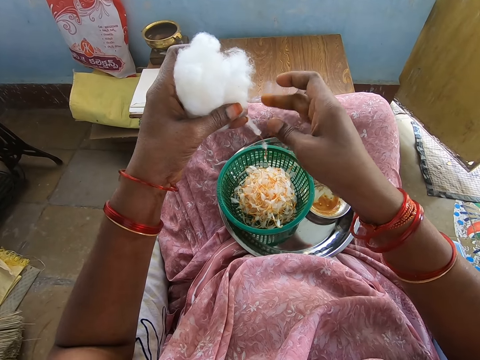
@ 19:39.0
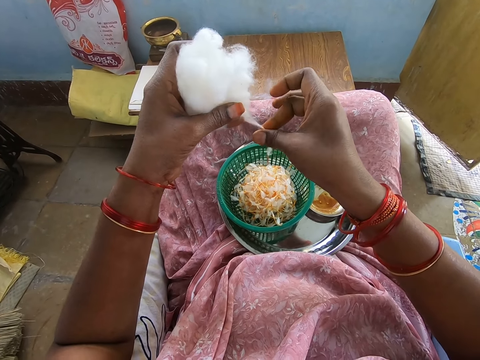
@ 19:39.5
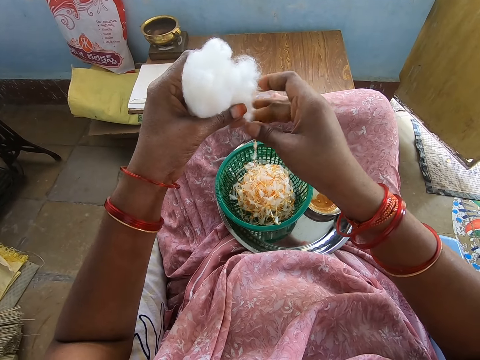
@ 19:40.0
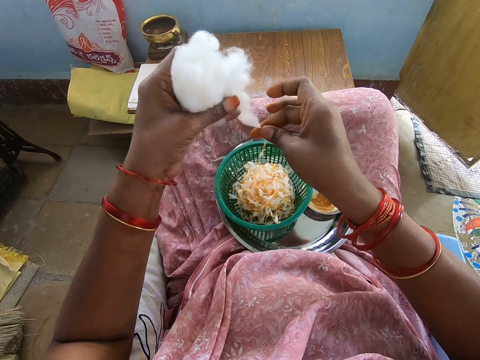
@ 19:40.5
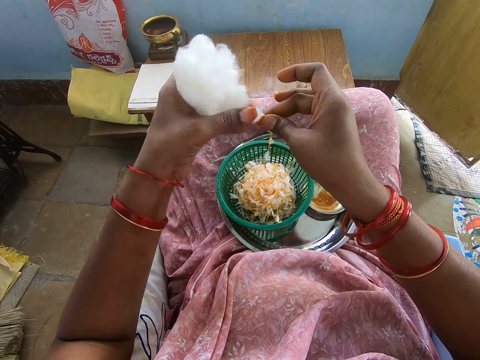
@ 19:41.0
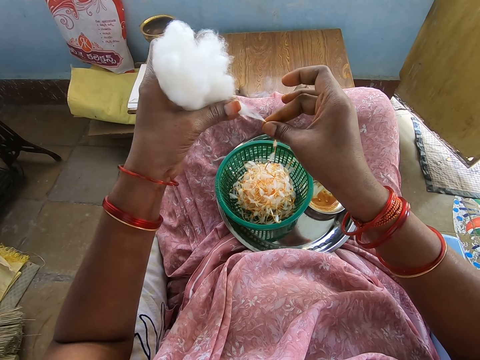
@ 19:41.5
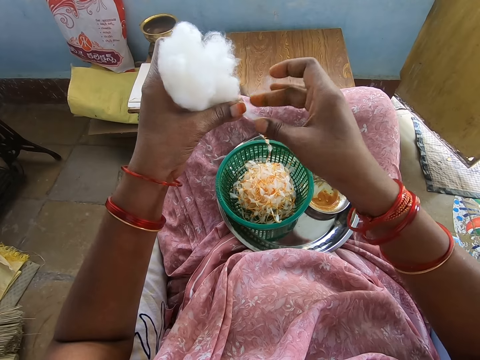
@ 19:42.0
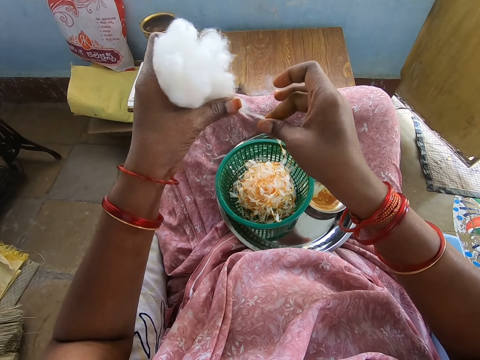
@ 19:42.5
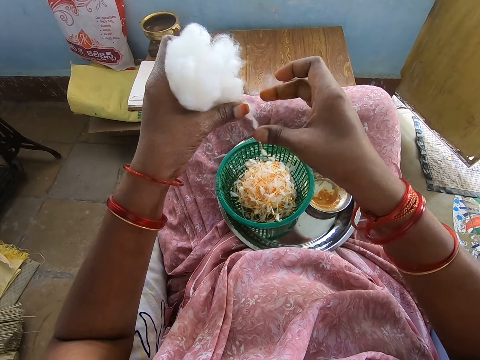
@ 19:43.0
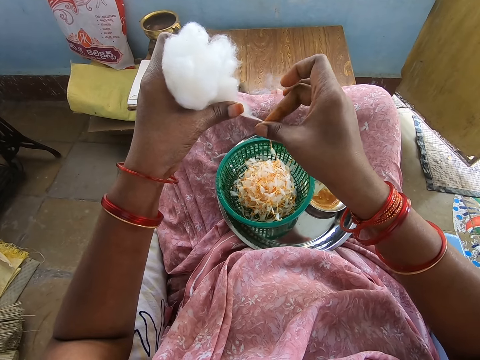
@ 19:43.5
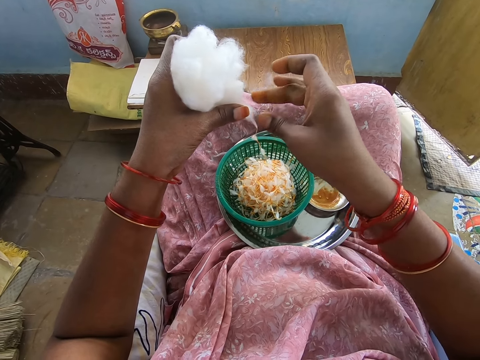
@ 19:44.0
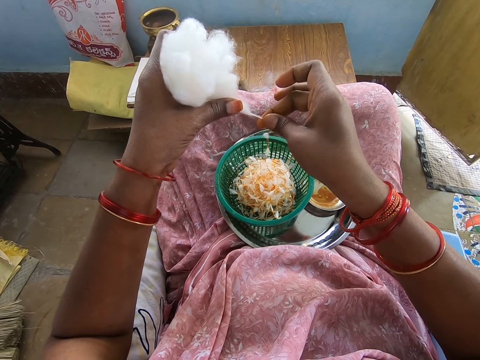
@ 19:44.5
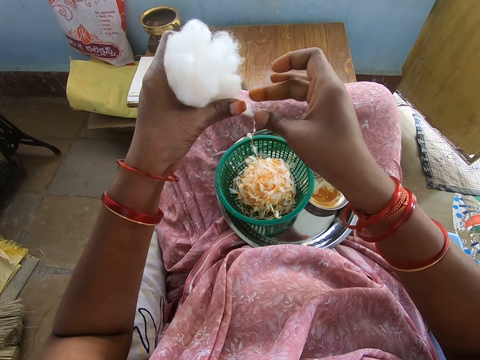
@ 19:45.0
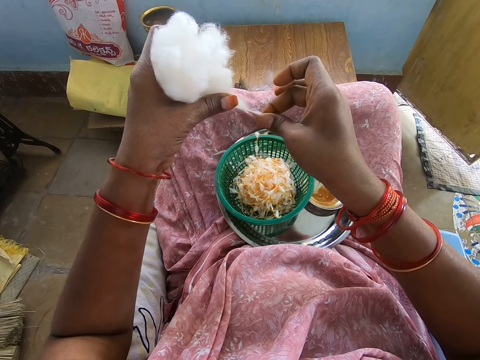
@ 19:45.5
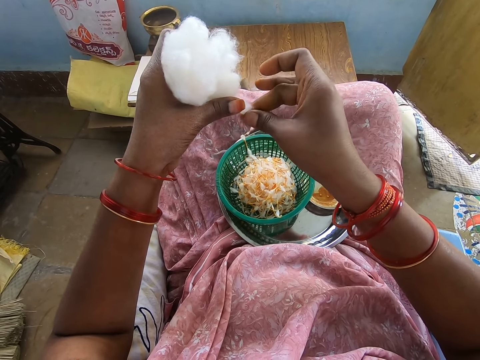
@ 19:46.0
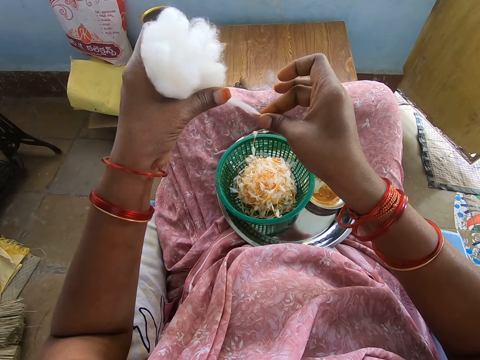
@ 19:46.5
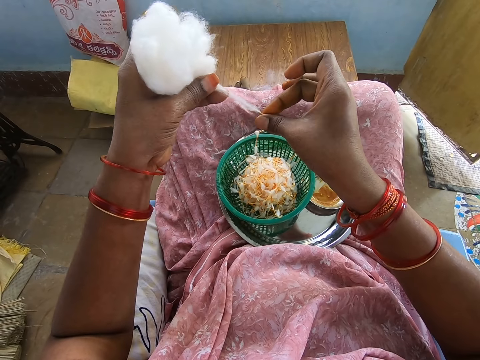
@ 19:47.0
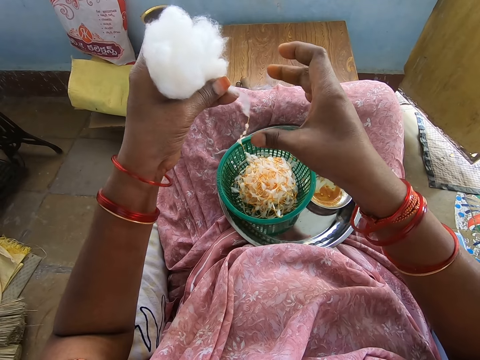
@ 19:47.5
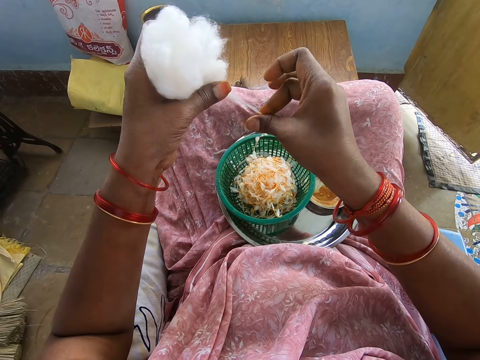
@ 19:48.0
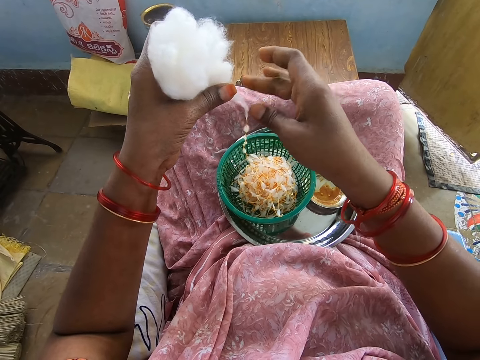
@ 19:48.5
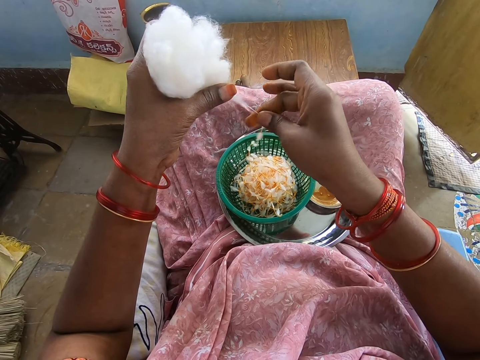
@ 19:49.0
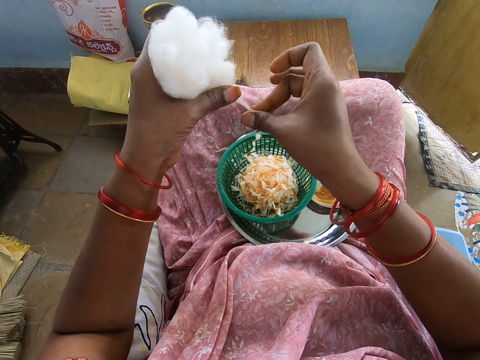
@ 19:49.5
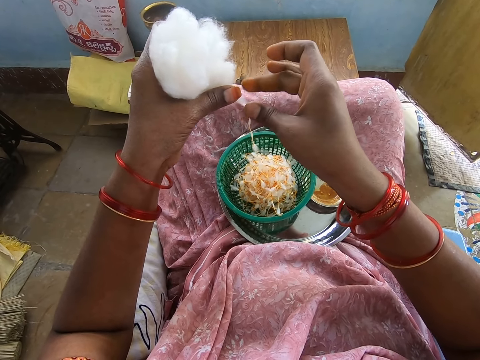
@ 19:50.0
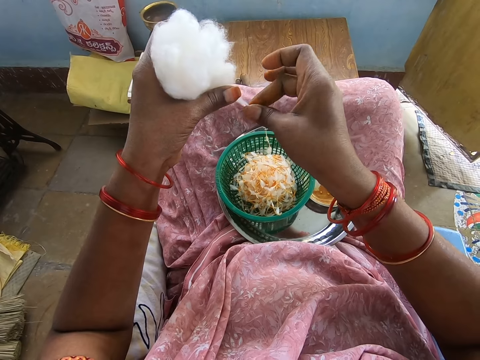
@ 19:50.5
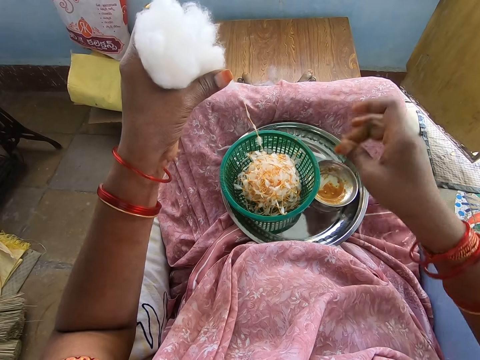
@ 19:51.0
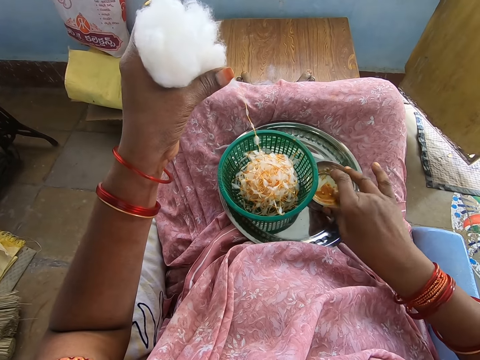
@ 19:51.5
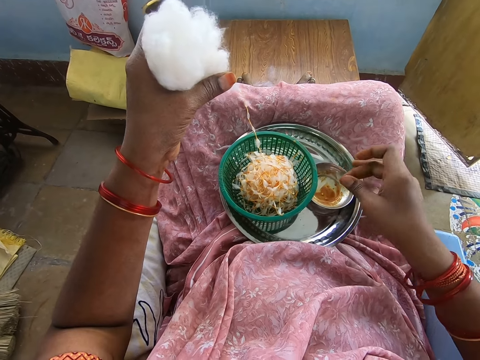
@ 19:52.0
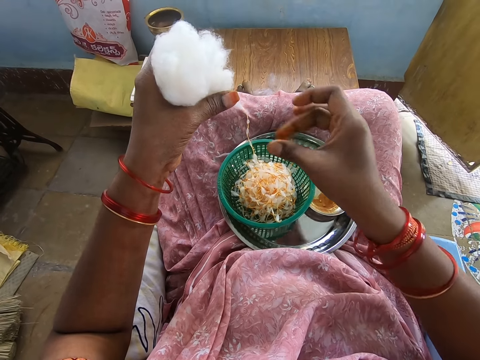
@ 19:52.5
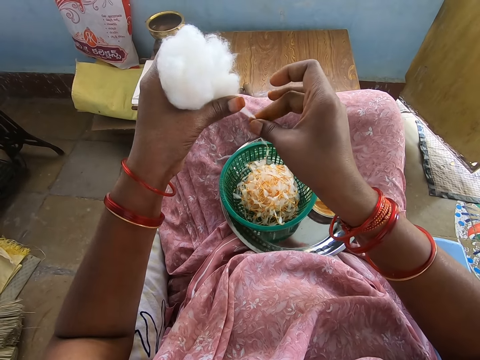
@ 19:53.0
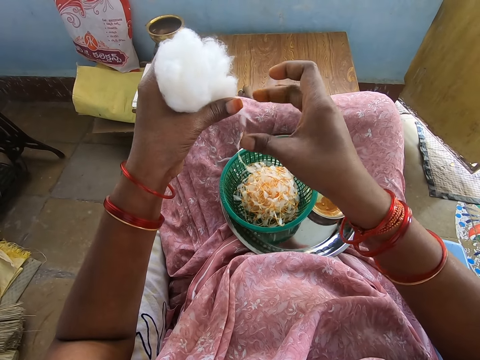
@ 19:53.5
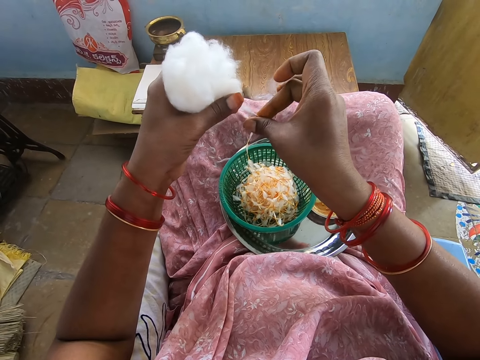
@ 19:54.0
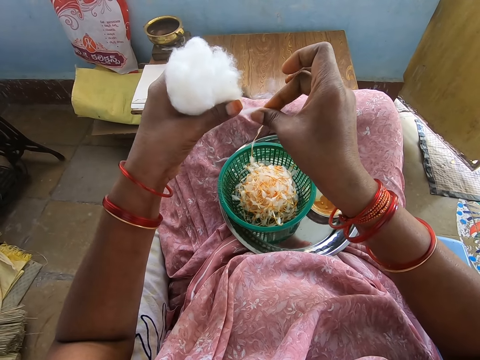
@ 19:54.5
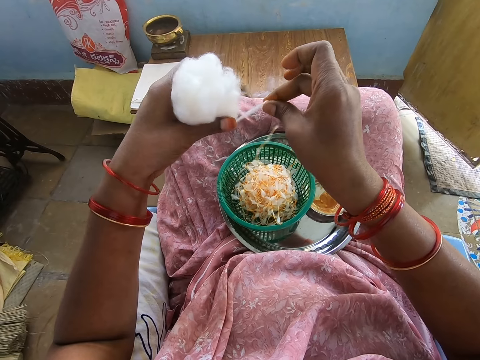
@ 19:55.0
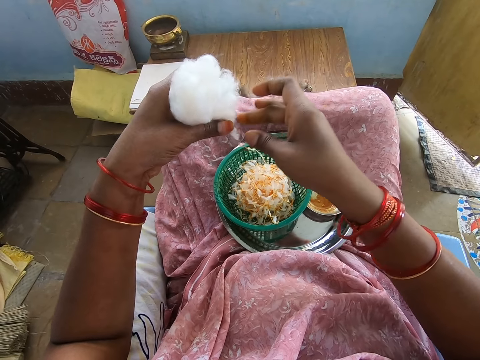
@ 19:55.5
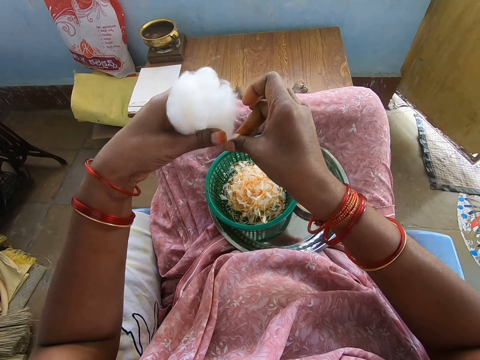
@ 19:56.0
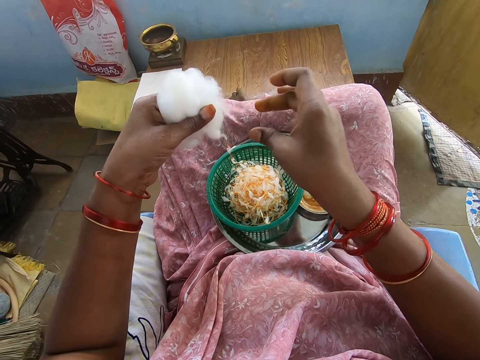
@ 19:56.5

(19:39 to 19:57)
The camera wearer wipes her right hand in the container of grease in the tray on her lap. She touches something. She rubs the grease on her right hand. She twists the yarn from the wool in her left hand into the sieve in the tray with her greasy right hand.

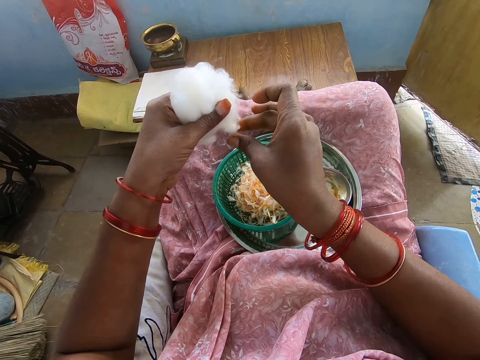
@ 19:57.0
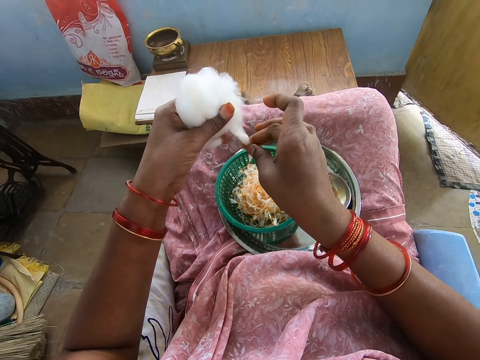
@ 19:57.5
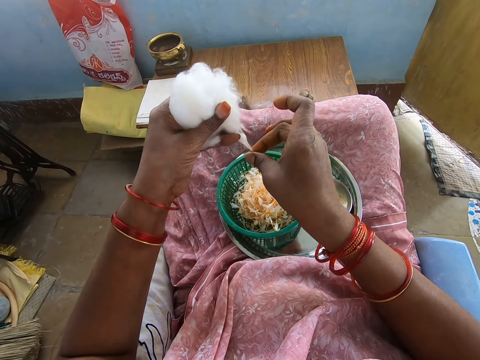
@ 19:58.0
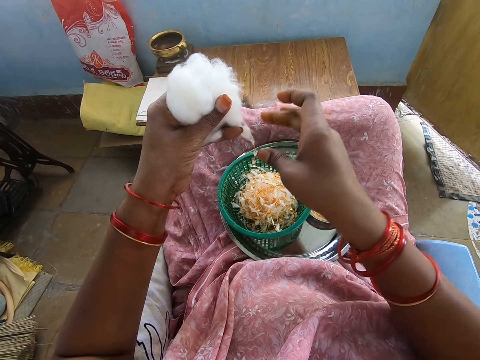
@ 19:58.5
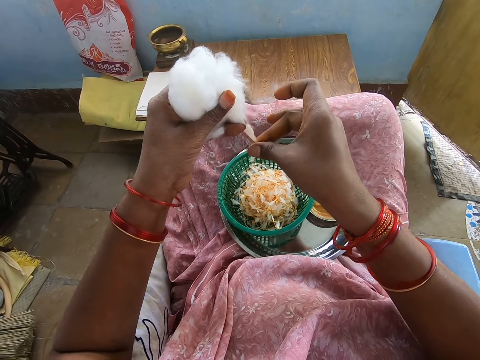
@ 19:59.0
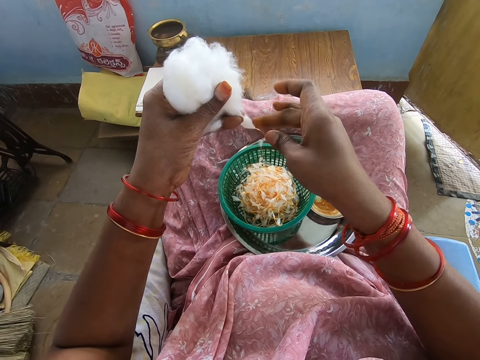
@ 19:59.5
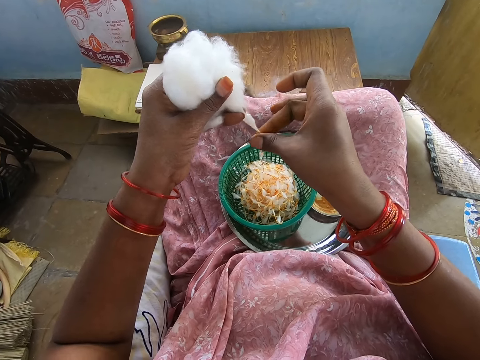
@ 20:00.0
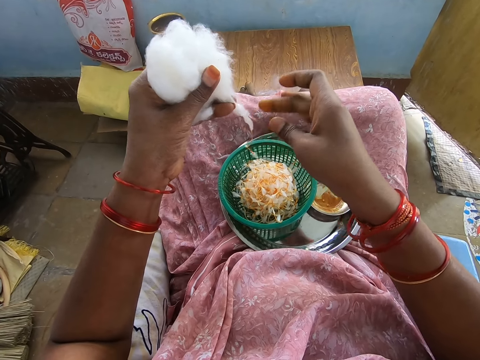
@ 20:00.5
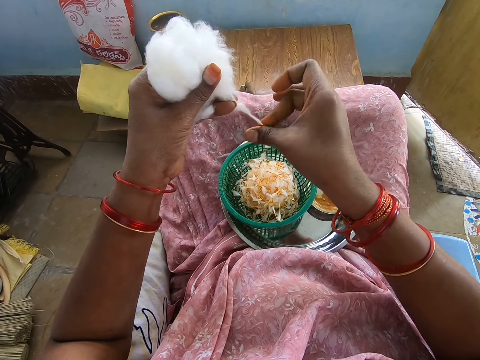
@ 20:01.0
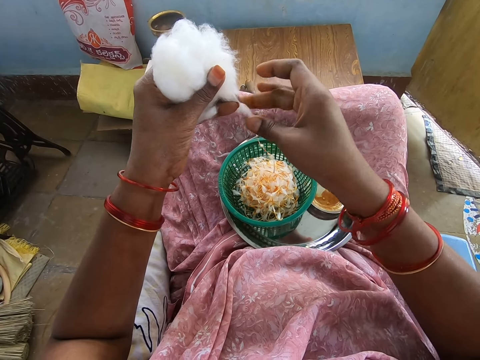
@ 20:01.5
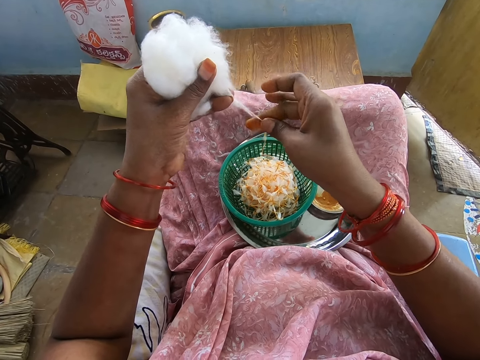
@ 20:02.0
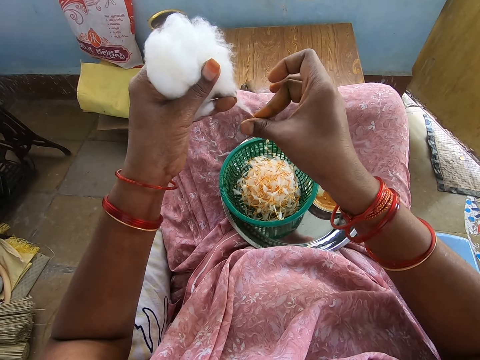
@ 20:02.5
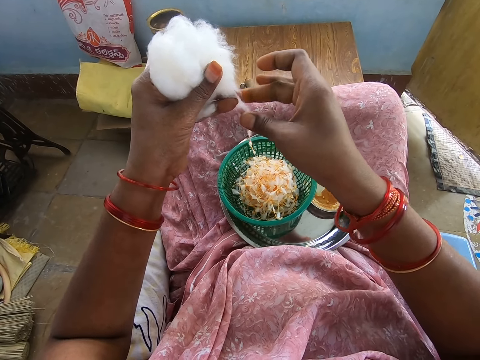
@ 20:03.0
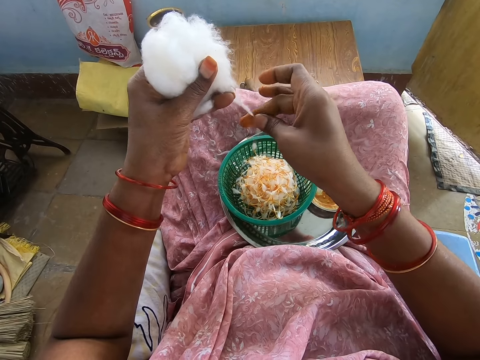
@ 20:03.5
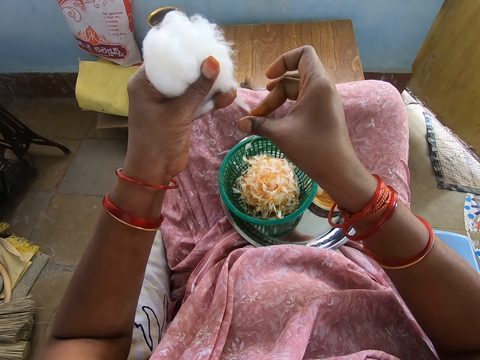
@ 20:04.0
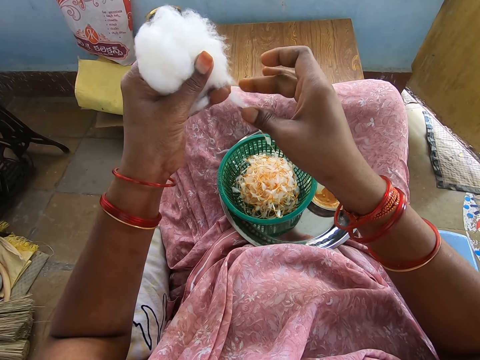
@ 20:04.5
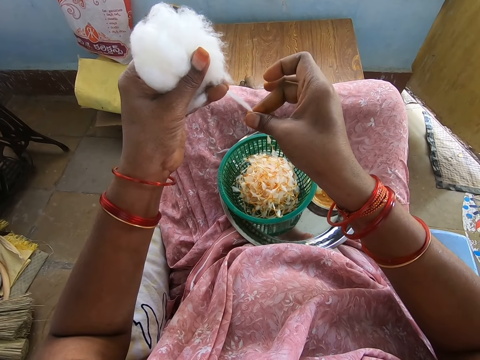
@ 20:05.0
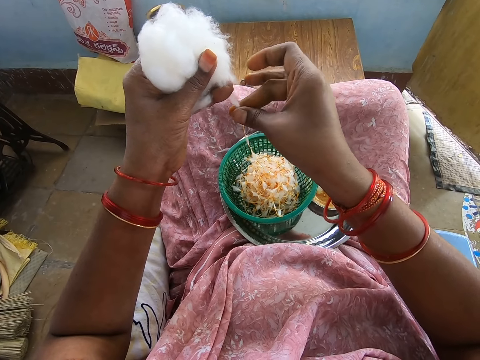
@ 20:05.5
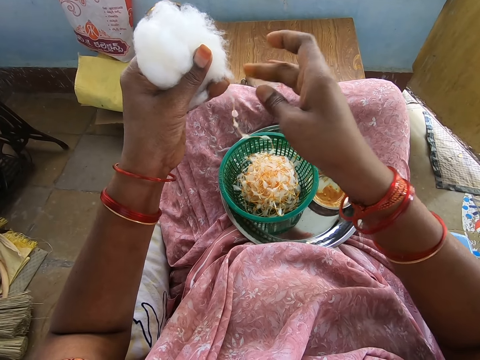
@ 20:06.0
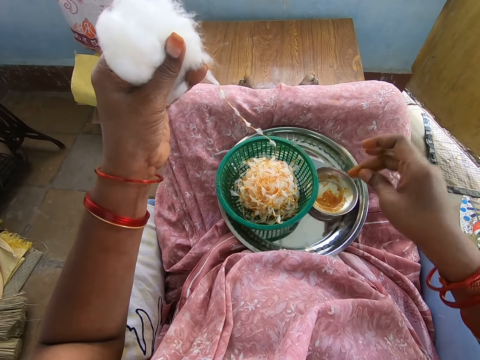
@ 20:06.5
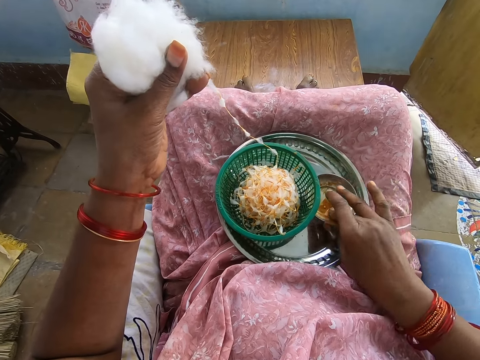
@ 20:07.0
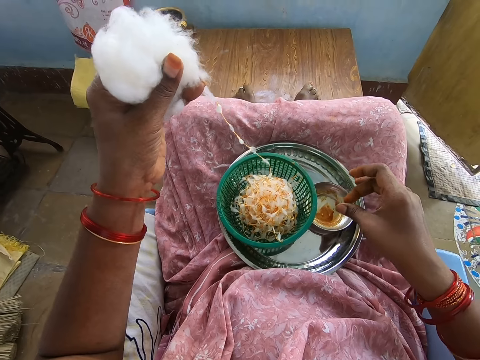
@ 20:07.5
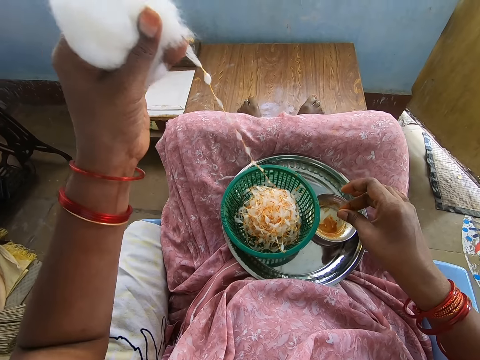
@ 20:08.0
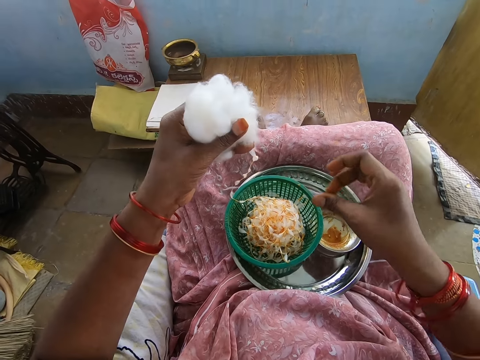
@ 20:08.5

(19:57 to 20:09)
The camera wearer wipes her right hand in the container of grease in the tray on her lap. She touches something. She rubs the grease on her right hand.
